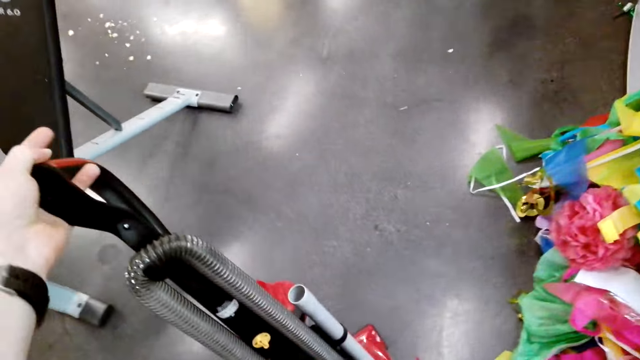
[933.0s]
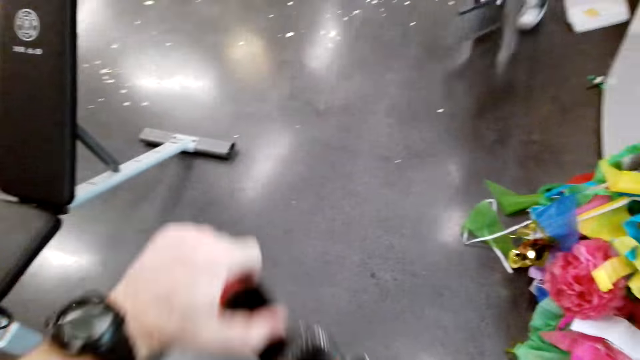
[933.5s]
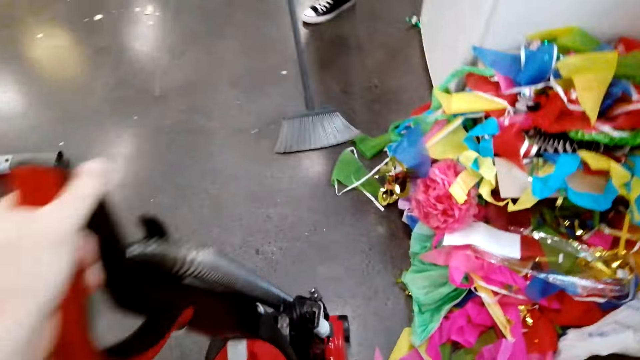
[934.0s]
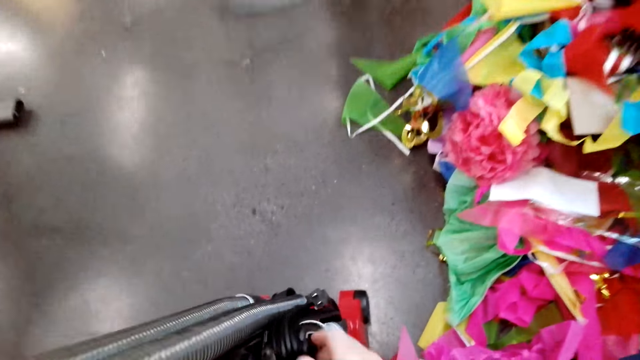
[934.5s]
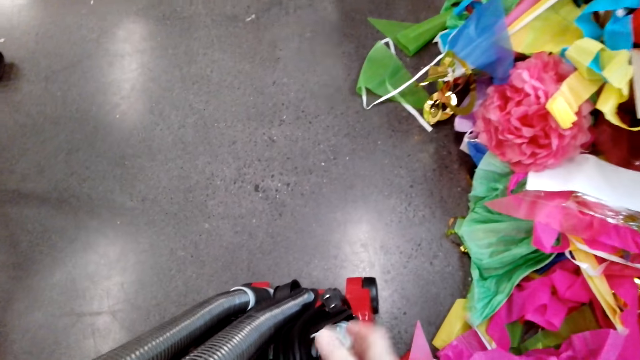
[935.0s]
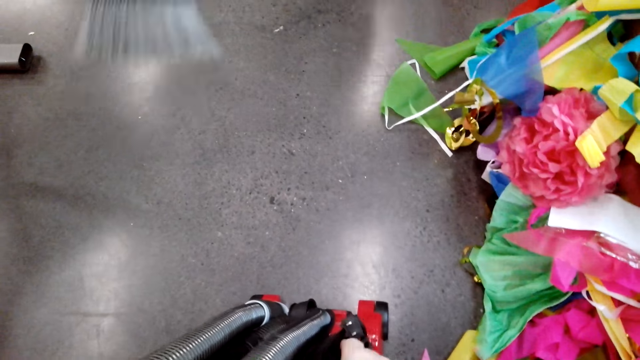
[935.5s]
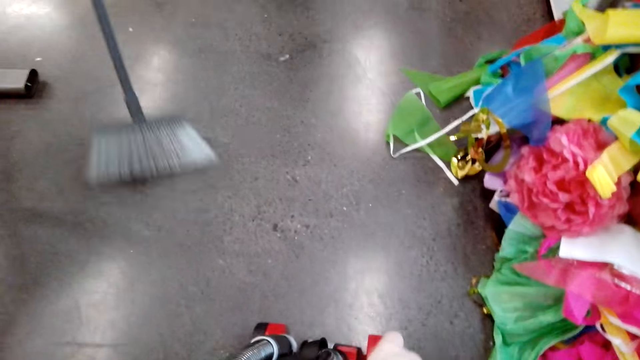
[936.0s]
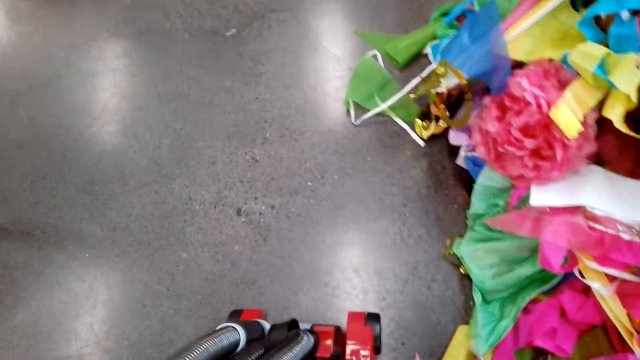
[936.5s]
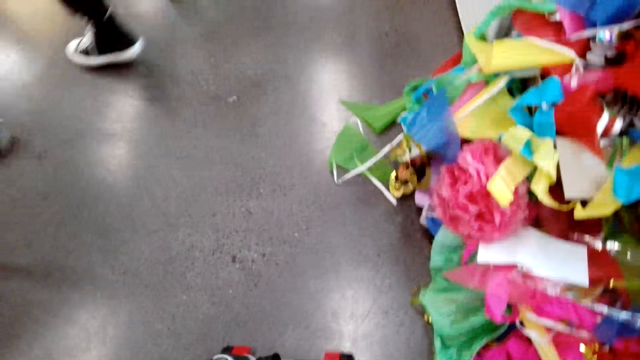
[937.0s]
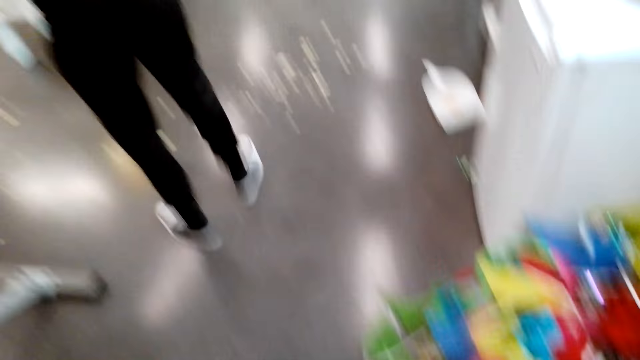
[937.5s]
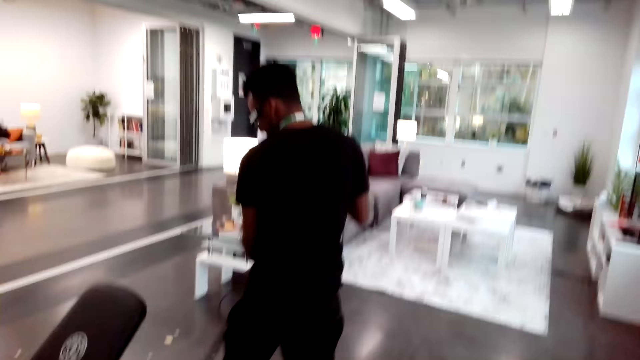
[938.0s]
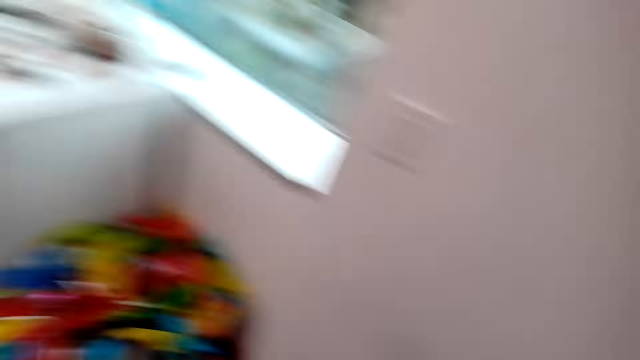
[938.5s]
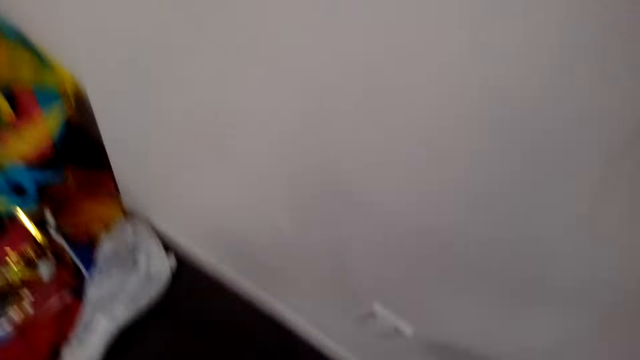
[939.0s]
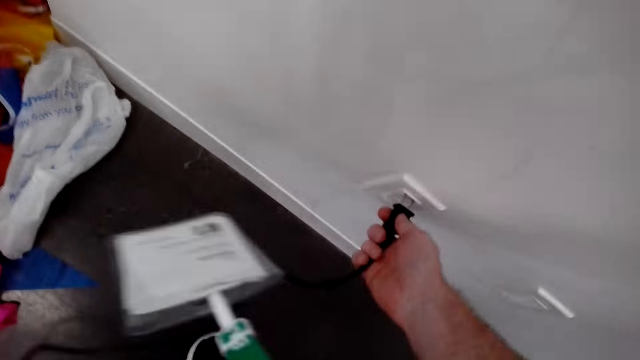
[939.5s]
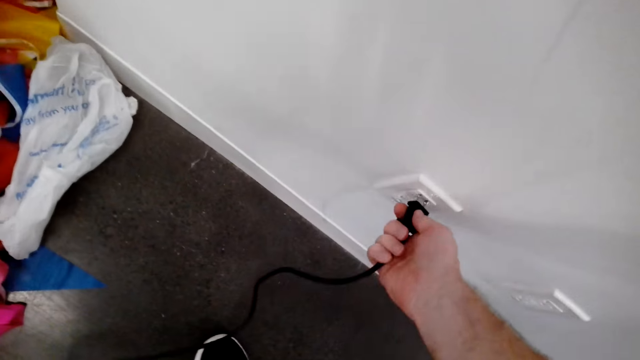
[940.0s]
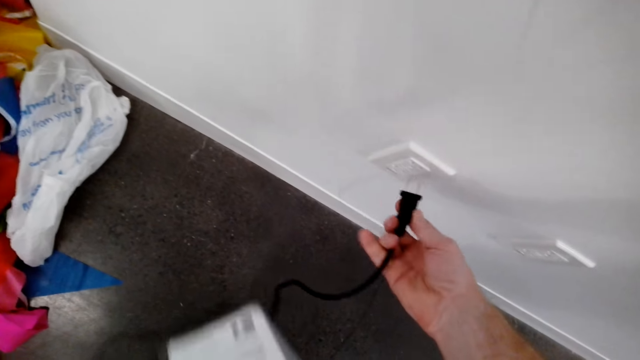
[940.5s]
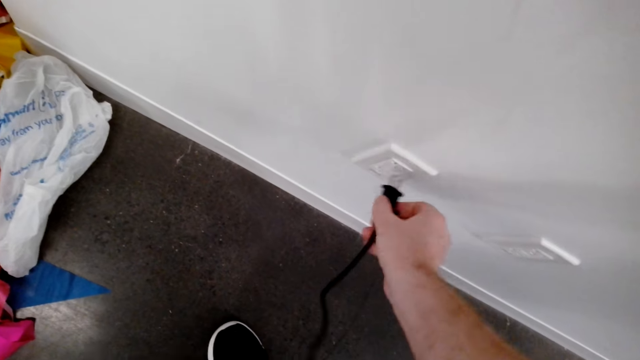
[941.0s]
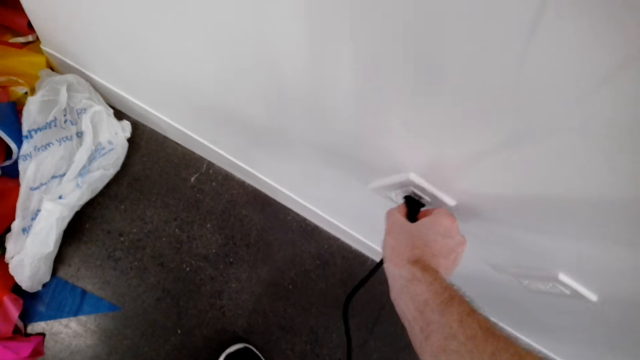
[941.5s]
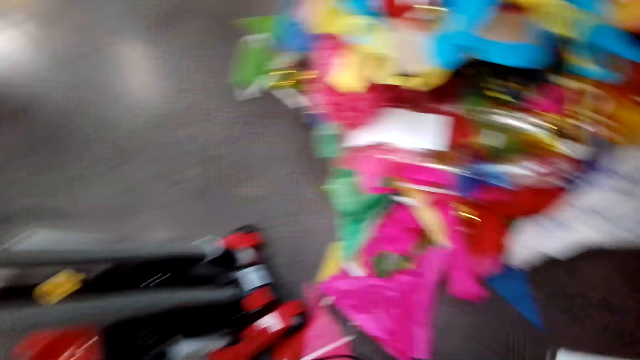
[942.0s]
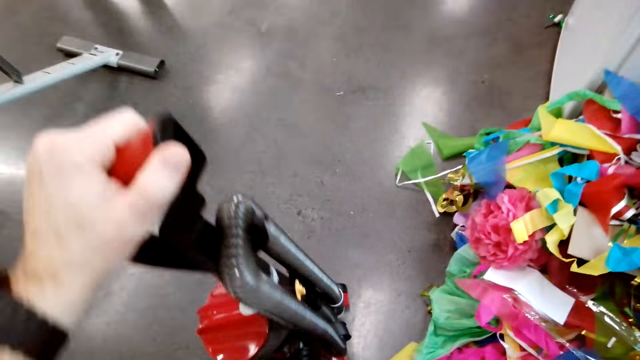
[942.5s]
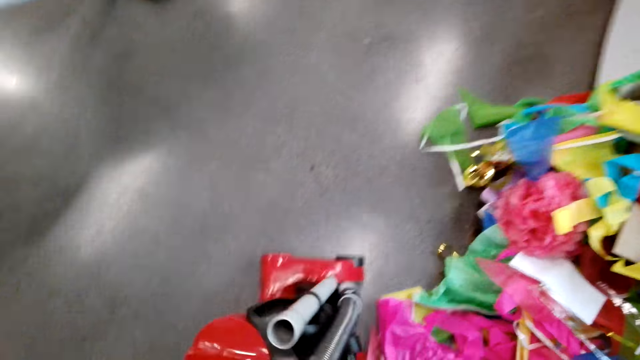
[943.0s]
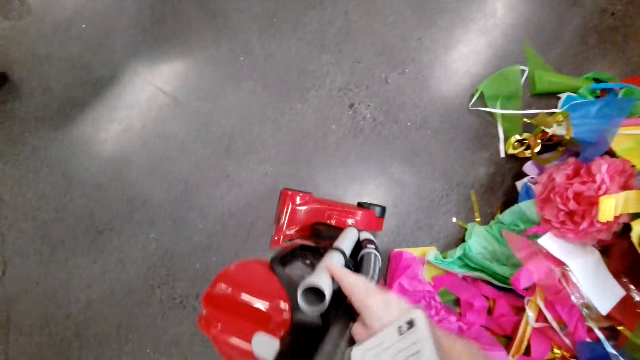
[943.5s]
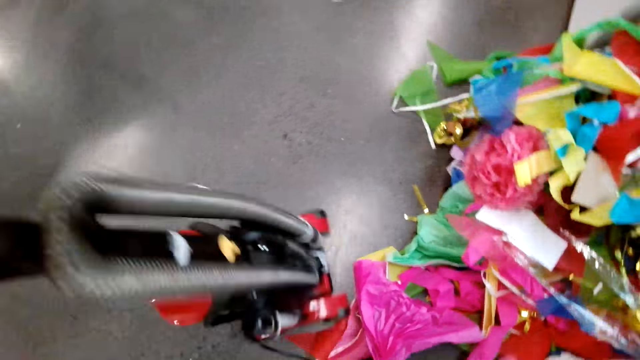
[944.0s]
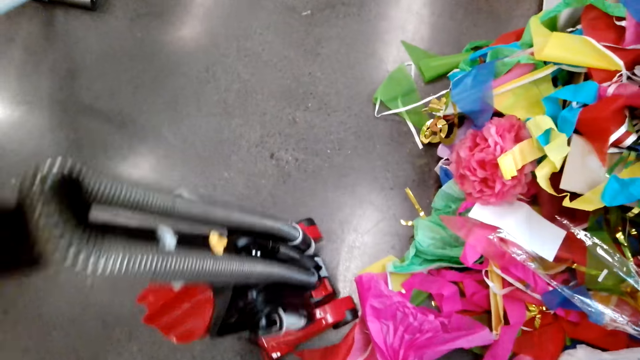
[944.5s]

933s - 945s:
The camera wearer picks up a vacuum cleaner. A man sweeps the house. The camera wearer connects the vacuum cleaner.

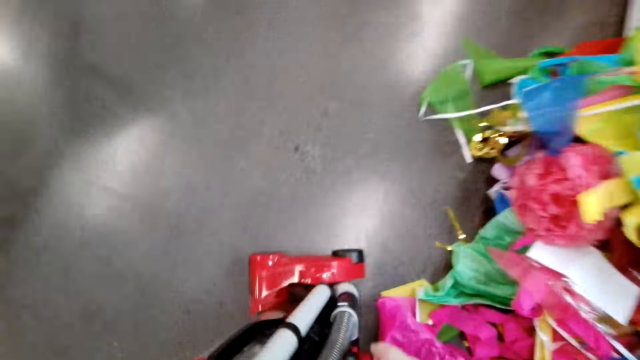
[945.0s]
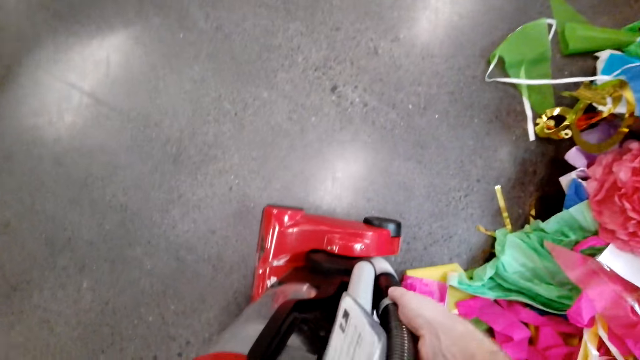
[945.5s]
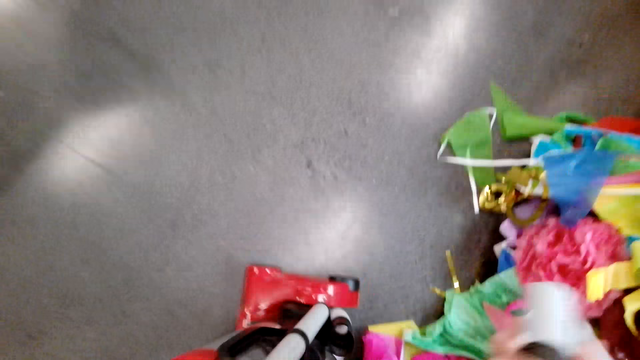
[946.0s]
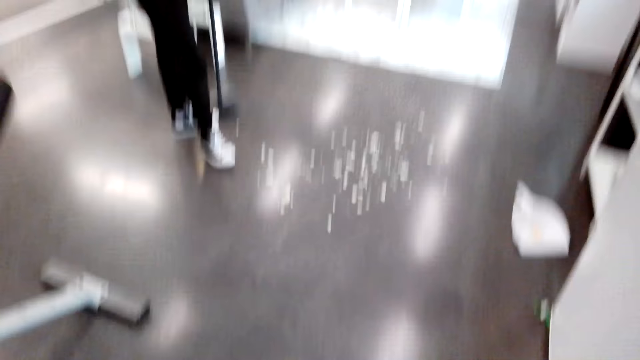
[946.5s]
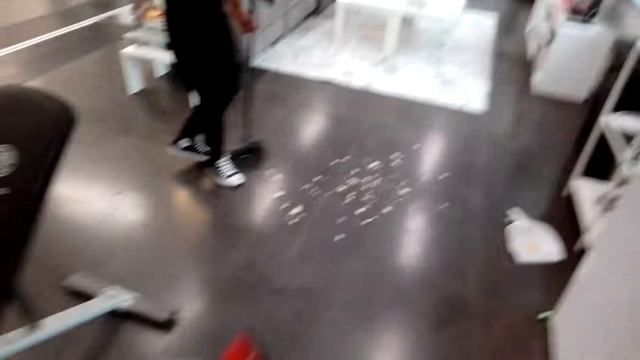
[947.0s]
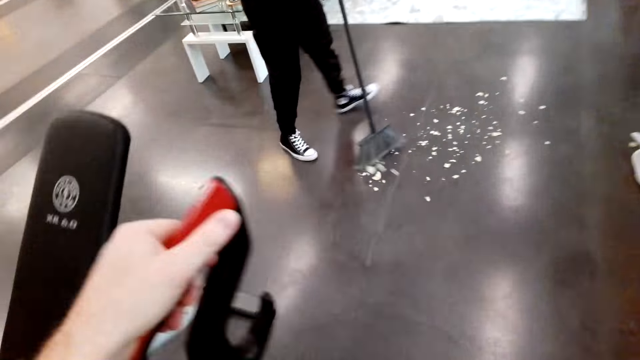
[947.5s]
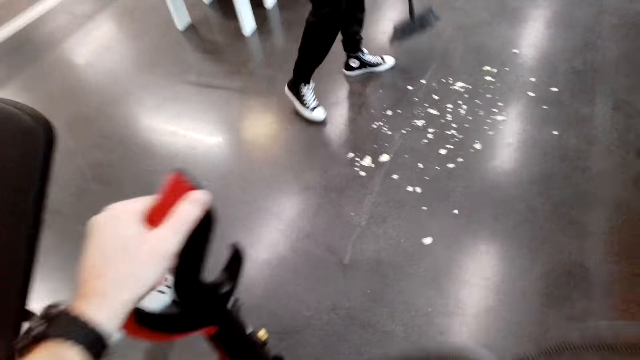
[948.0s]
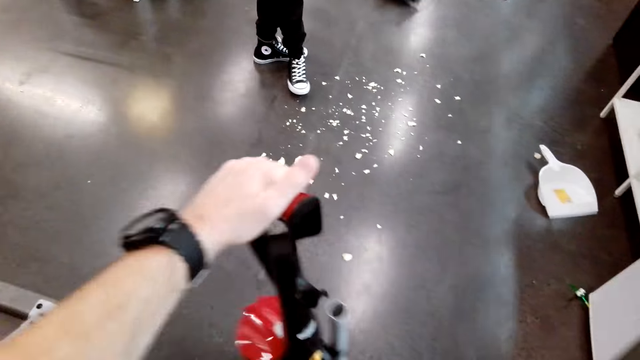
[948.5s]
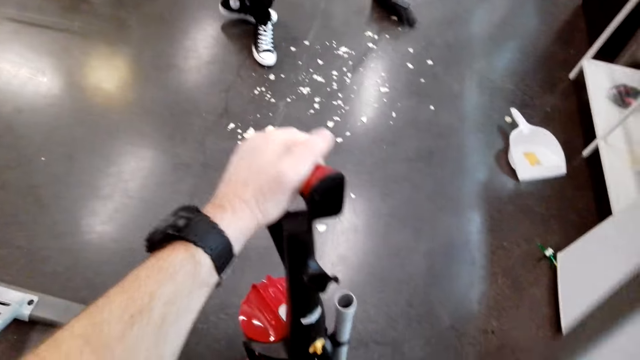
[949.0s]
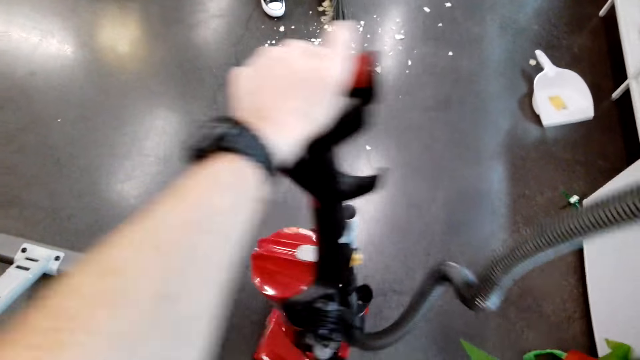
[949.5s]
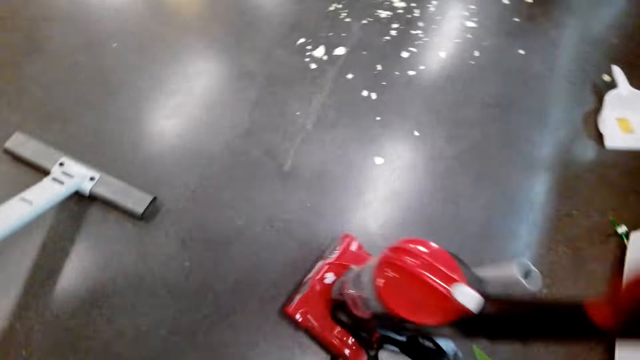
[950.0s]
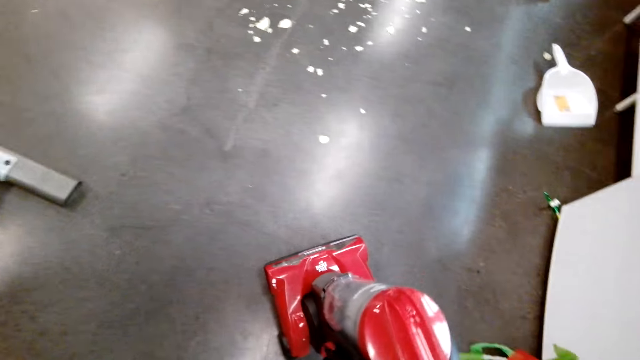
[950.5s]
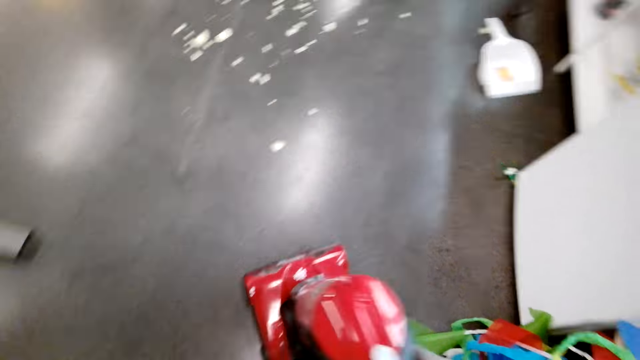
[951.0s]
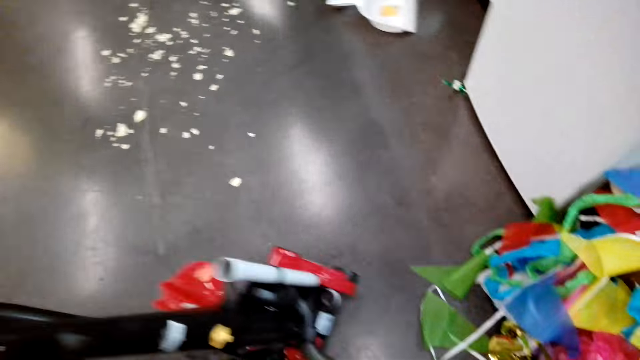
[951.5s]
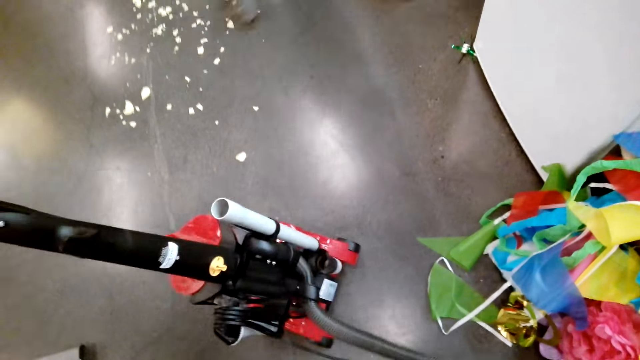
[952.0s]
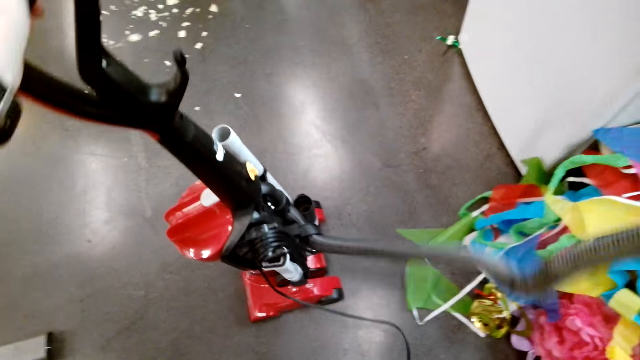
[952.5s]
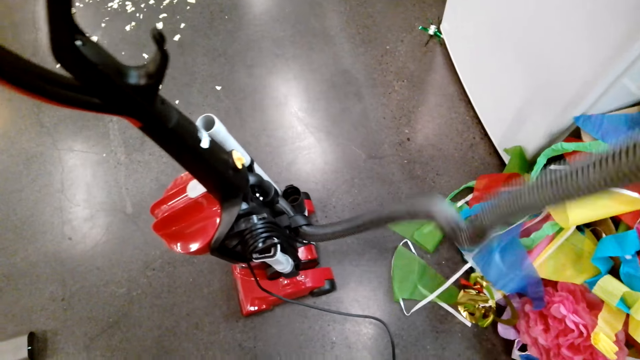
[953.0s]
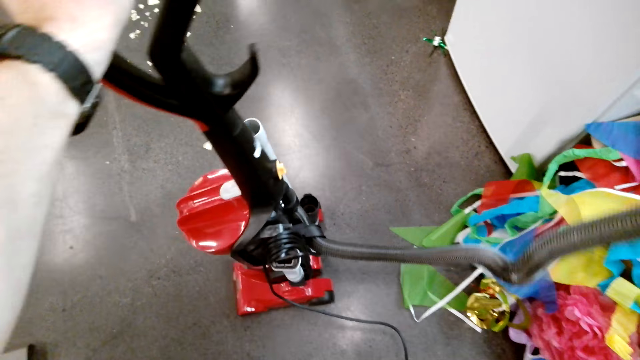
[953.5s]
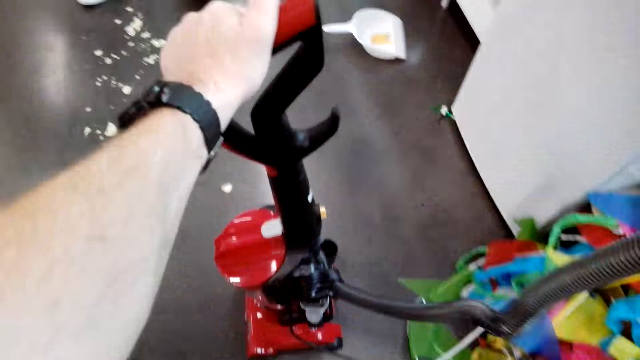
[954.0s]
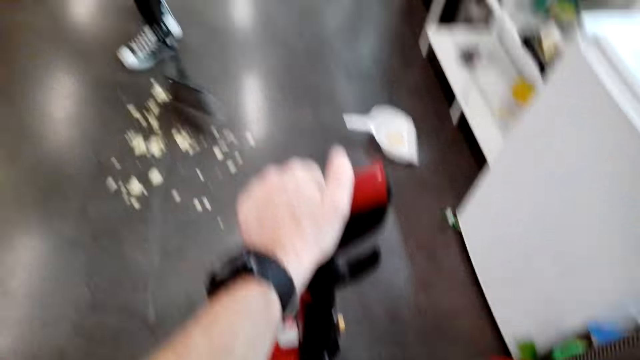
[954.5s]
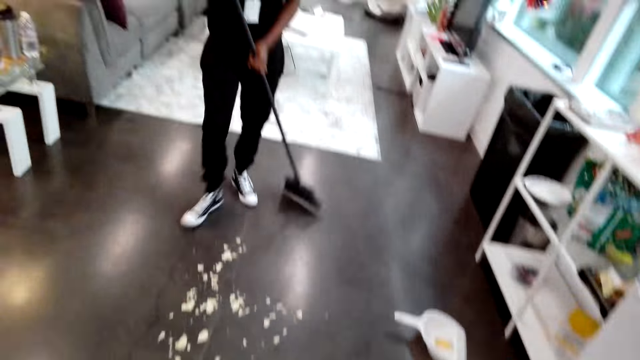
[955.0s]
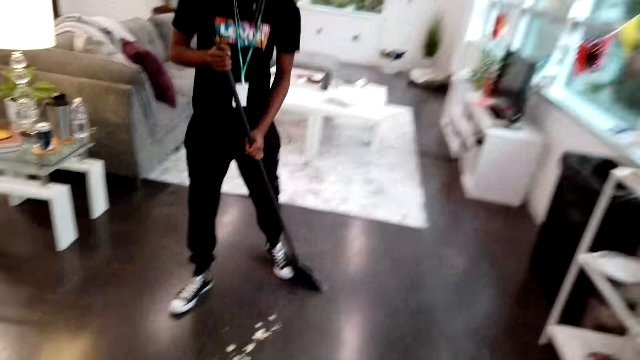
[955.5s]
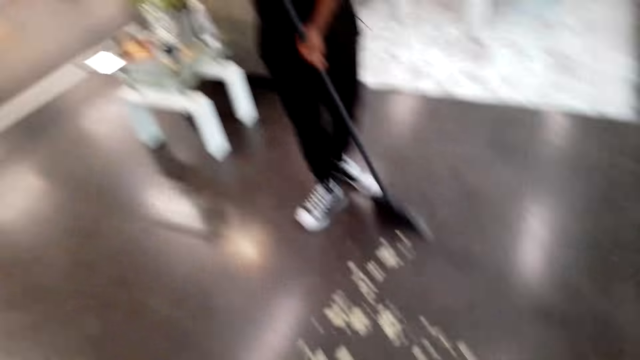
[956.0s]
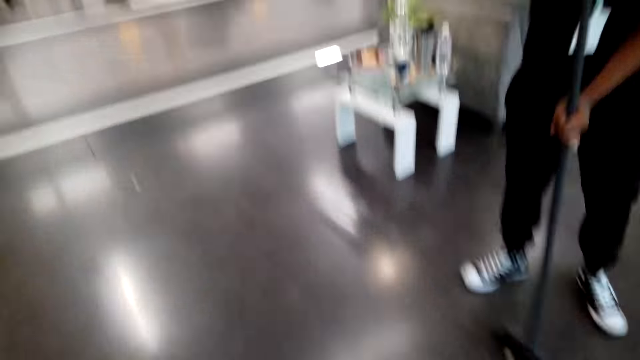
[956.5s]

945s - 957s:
The camera wearer moves the vacuum cleaner. They turn on the vacuum cleaner and clean the floor.
